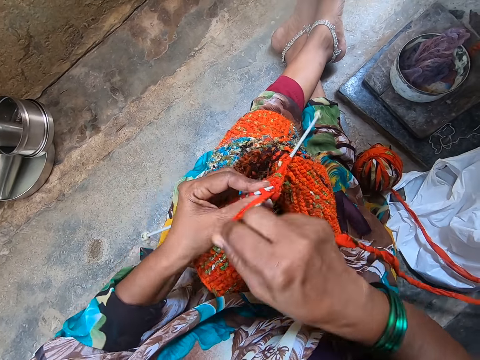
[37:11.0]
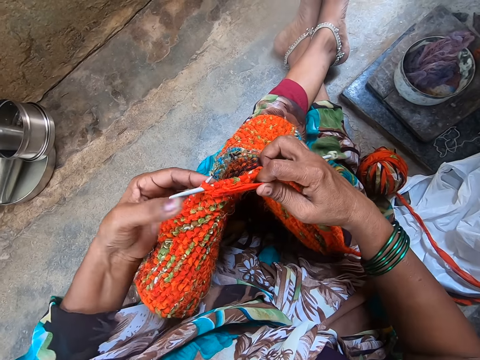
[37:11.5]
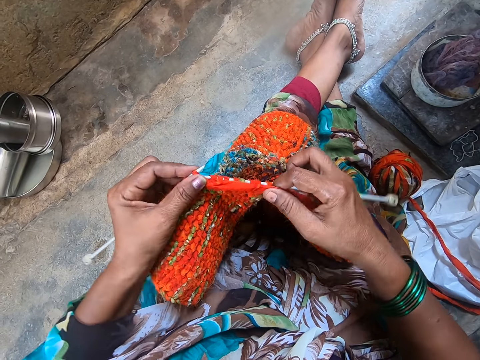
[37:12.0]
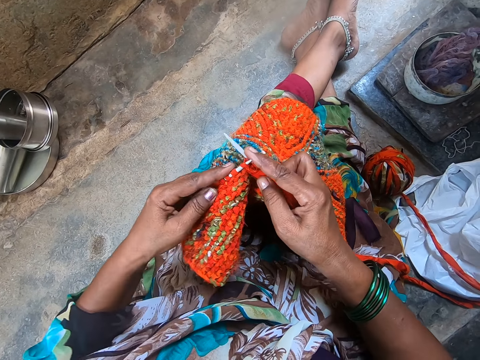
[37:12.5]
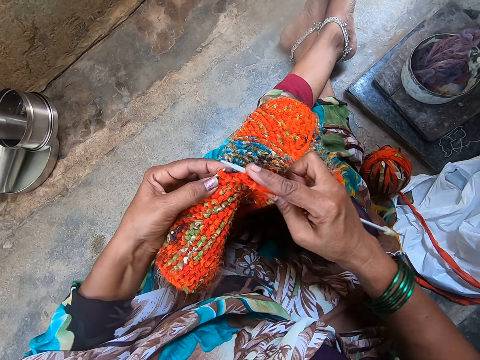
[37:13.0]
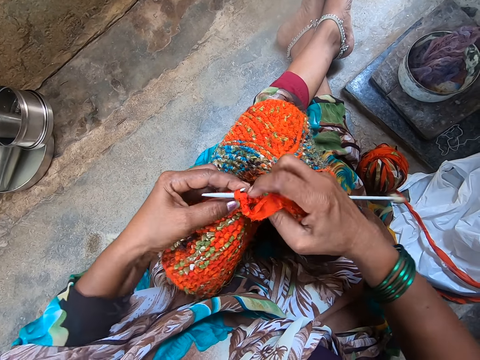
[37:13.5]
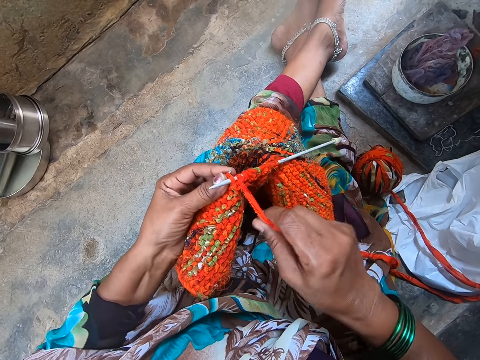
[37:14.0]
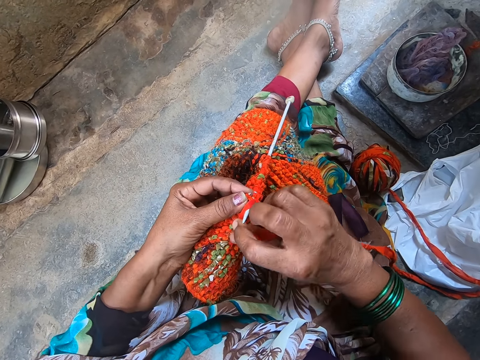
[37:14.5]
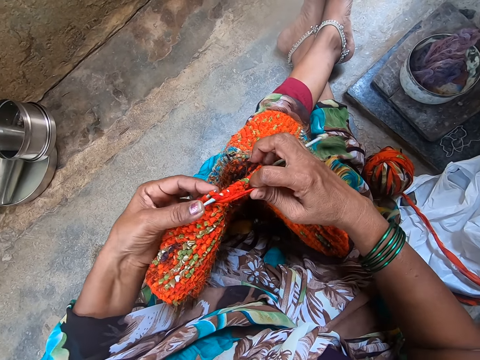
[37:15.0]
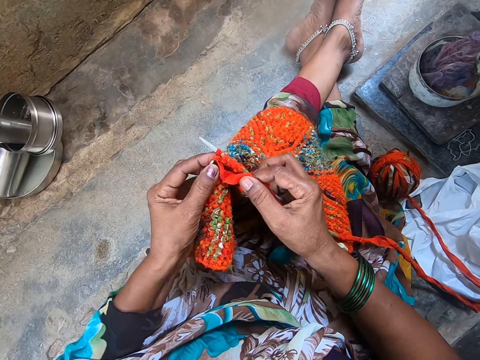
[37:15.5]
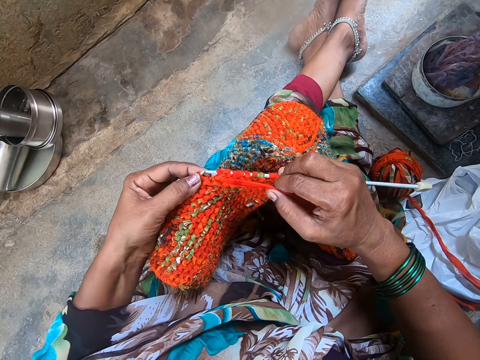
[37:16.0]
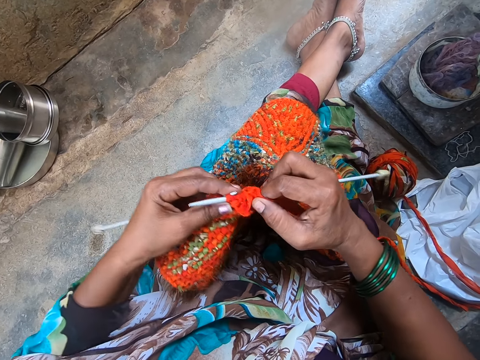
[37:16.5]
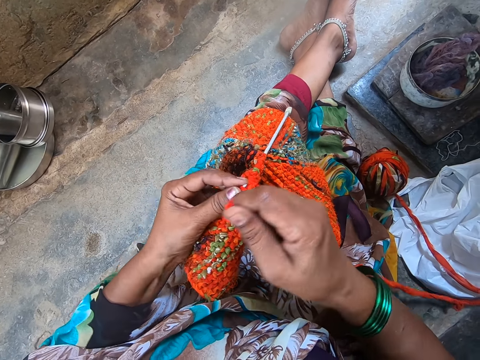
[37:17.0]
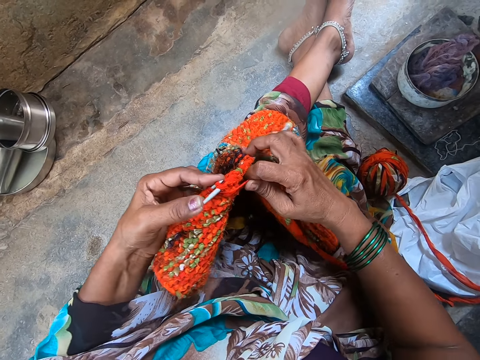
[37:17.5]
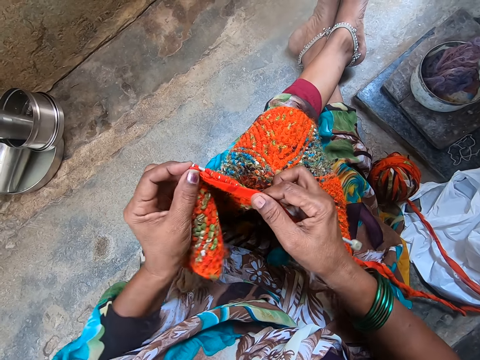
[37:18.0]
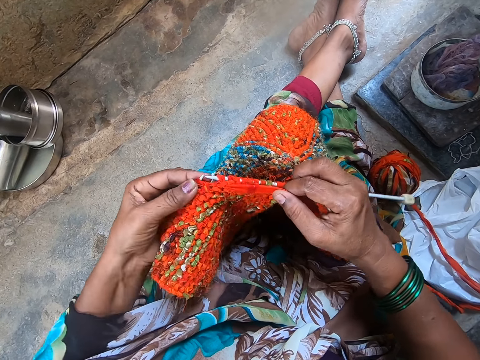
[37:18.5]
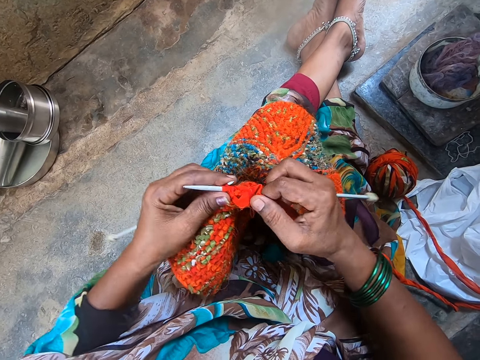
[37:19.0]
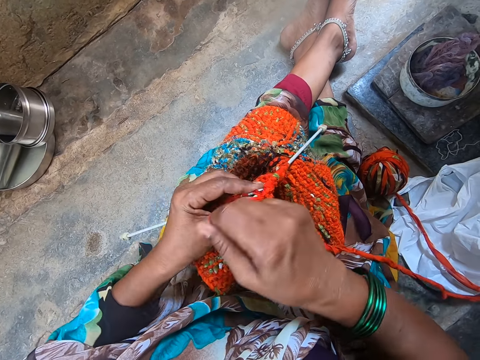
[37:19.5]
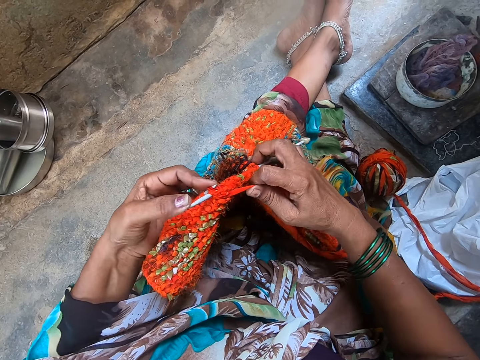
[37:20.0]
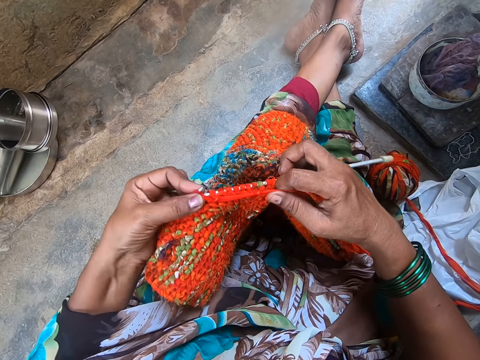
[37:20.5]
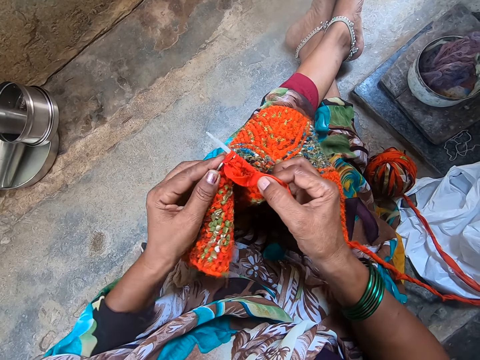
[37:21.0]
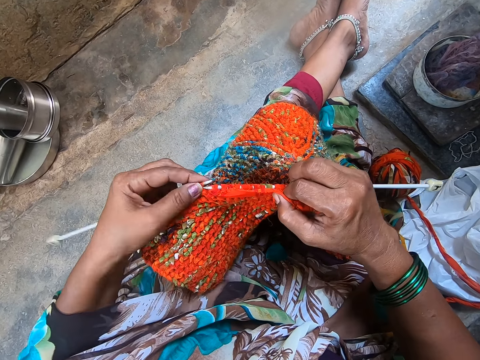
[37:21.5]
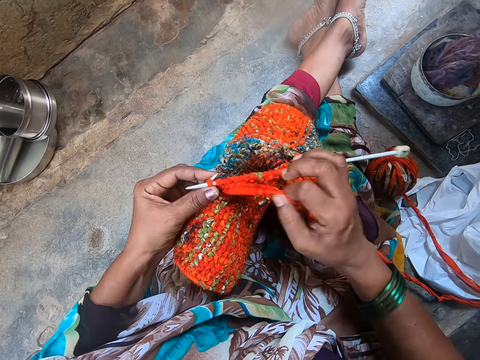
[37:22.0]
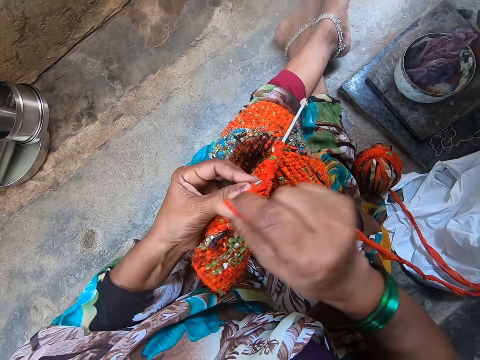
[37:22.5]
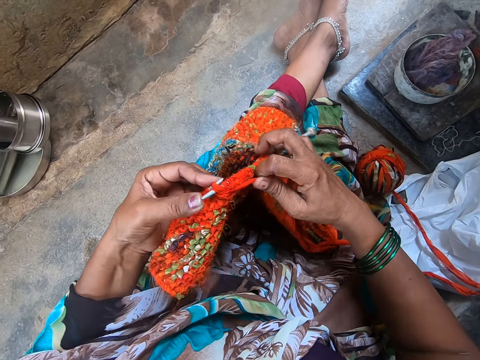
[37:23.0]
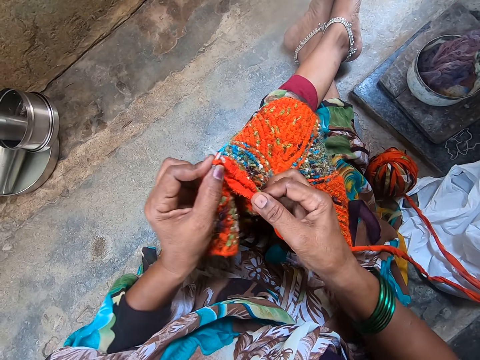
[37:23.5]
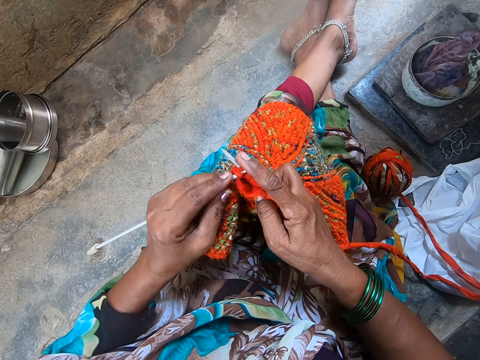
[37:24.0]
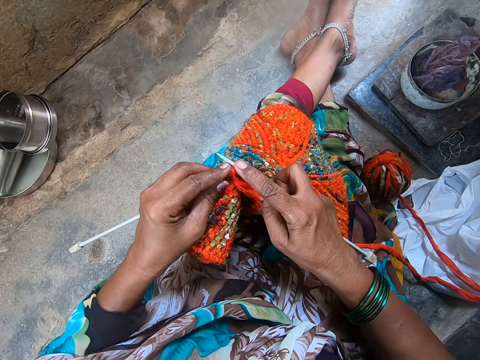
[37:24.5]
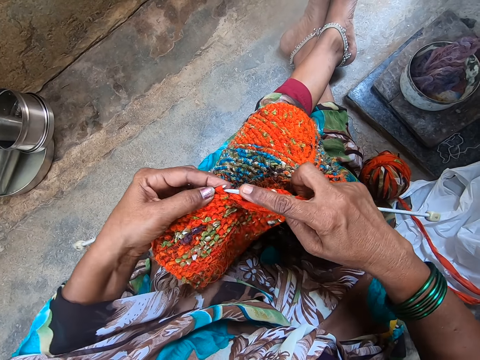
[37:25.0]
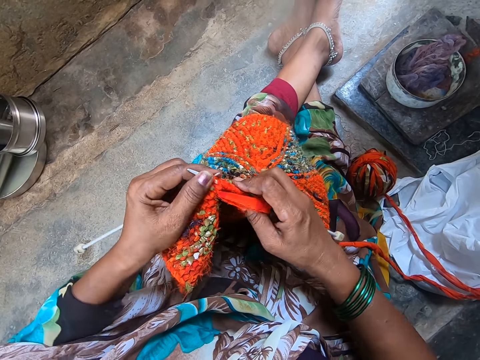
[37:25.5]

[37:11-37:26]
The camera wearer coils a knitting thread on a knitting needle. They knit a piece of fabric with the knitting needle. They coil the knitting thread on the knitting needle. They knit the piece of fabric with the knitting needle. They coil the knitting thread on the knitting needle. They knit the piece of fabric with the knitting needle. They coil the knitting thread on the knitting needle. They knit the piece of fabric with the knitting needle. They coil the knitting thread on the knitting needle. They knit the piece of fabric with the knitting needle.

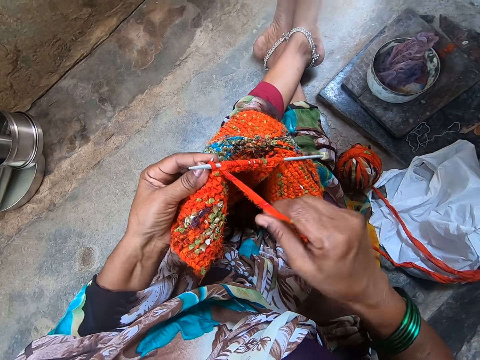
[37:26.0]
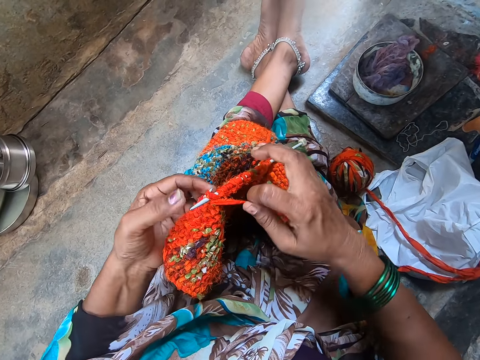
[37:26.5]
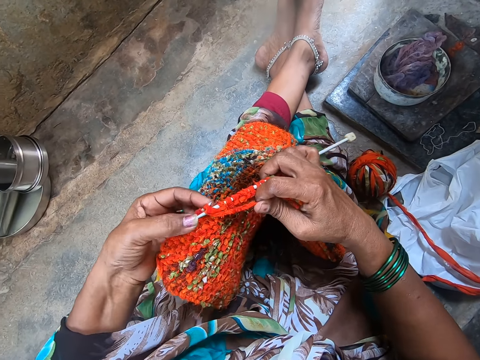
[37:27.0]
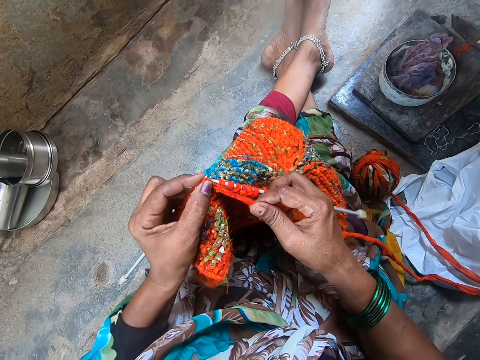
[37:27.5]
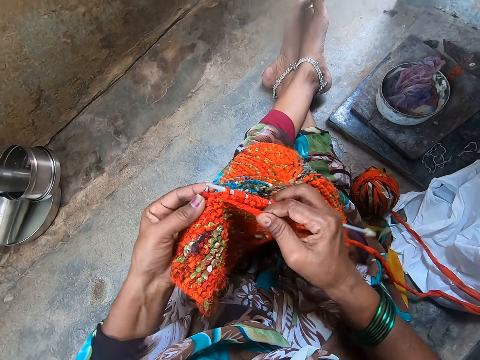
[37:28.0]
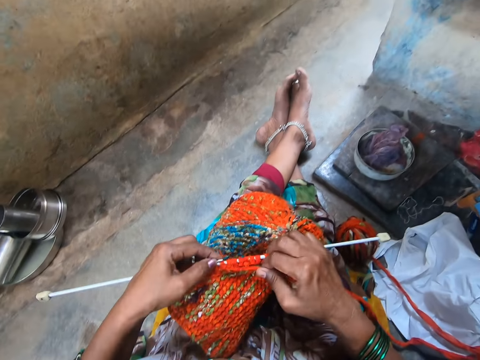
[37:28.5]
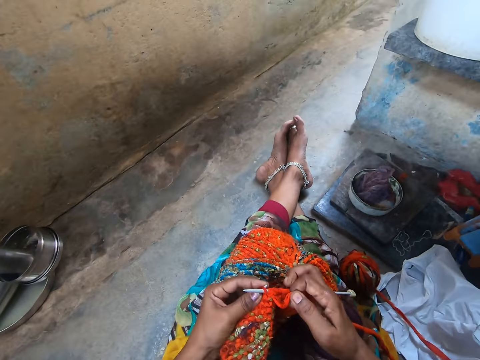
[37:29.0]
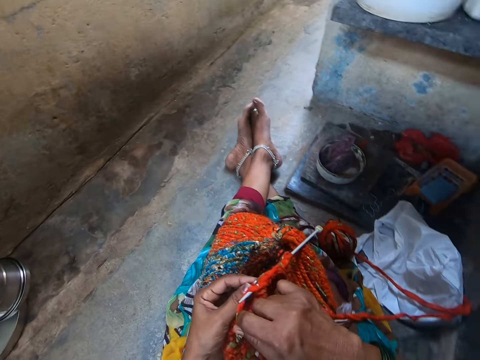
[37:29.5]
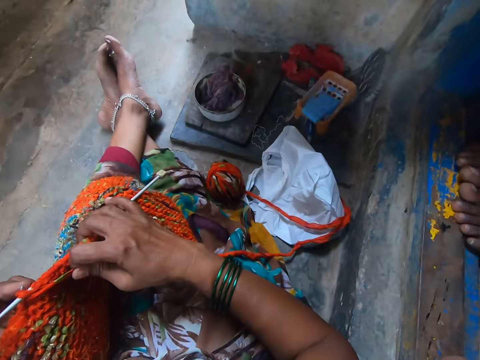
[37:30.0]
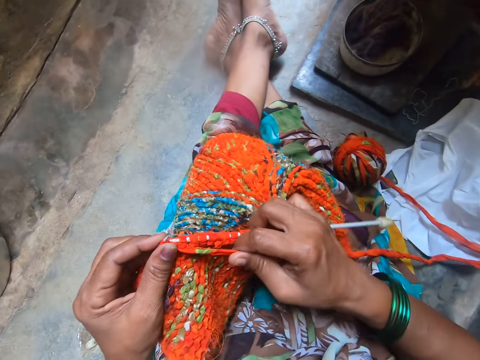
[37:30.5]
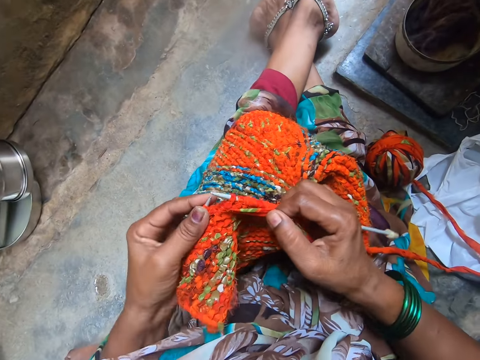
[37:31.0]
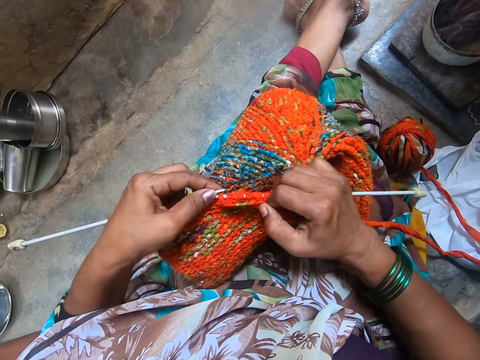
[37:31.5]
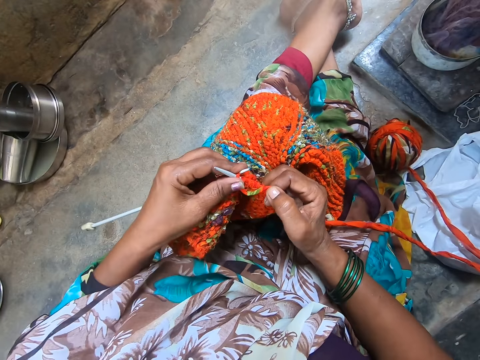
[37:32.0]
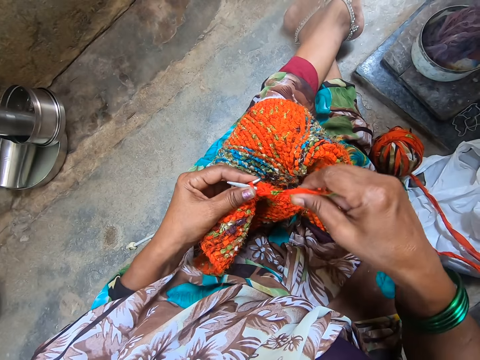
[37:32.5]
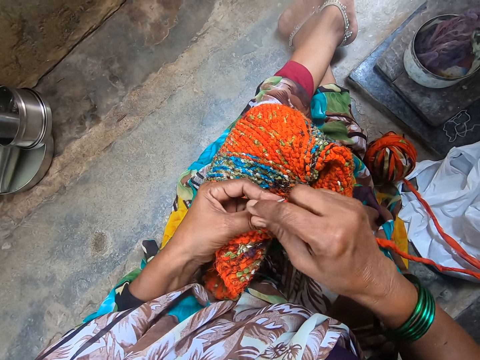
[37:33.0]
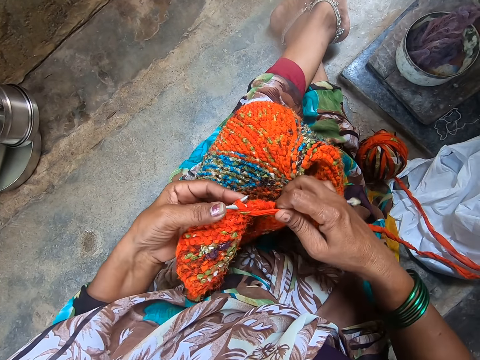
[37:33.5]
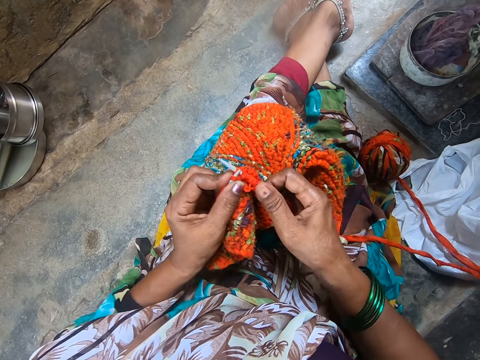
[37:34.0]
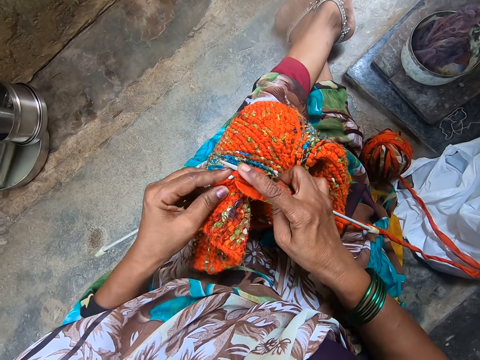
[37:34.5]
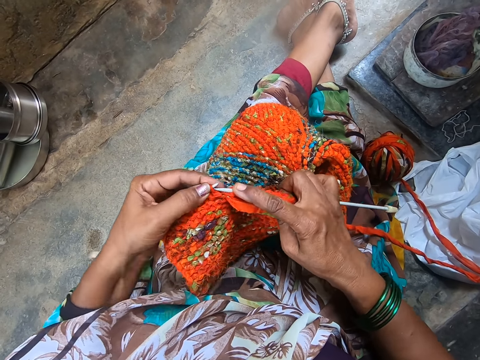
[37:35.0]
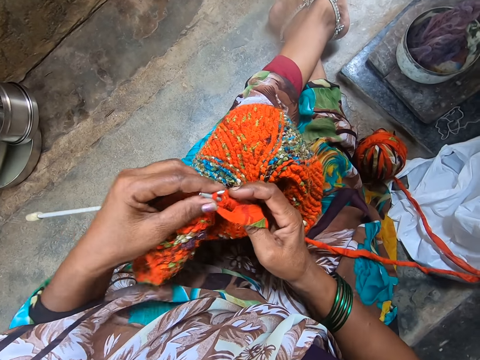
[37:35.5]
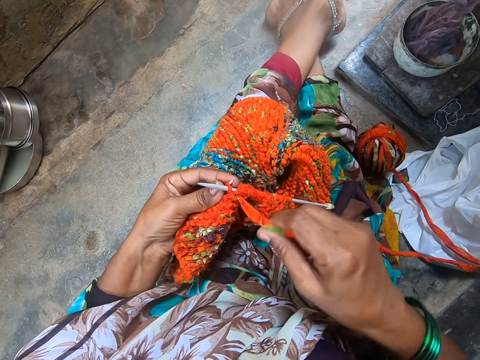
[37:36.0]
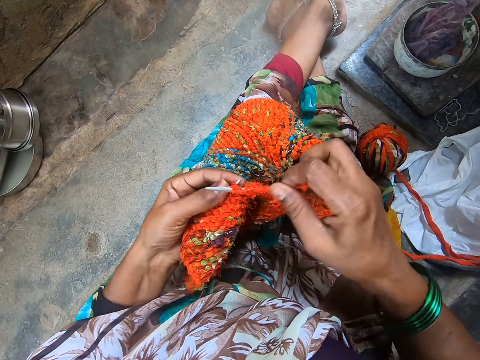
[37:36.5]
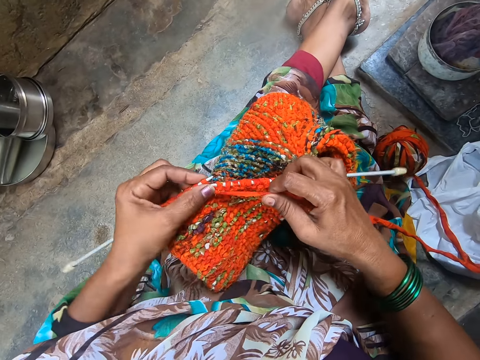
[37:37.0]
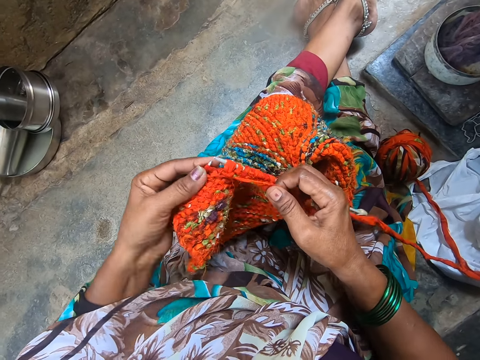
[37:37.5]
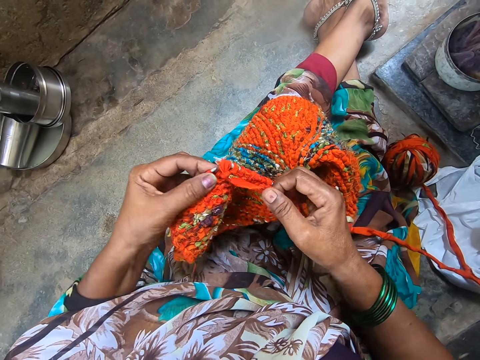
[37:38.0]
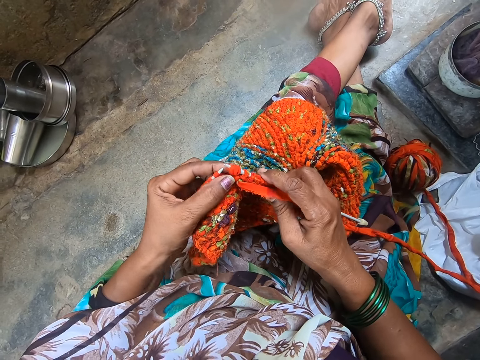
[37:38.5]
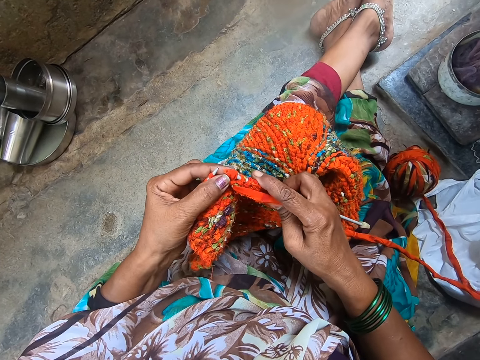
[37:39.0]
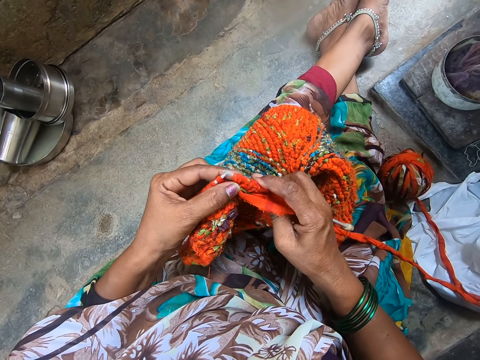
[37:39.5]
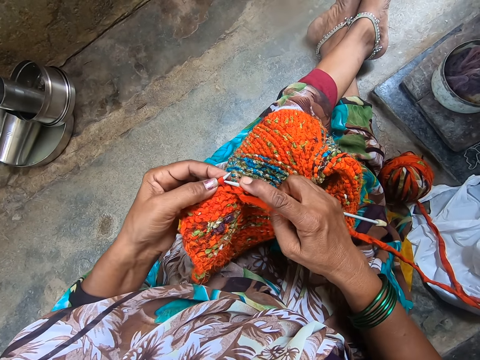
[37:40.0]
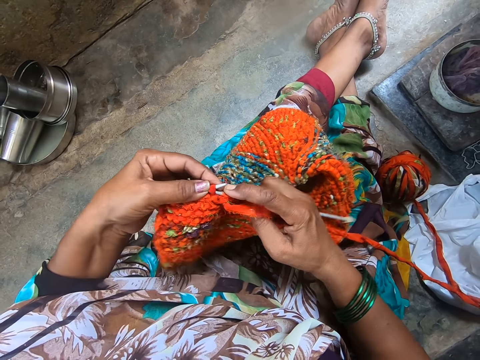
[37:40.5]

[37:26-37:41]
The camera wearer coils a knitting thread on a knitting needle. They knit a piece of fabric with the knitting needle. They coil the knitting thread on the knitting needle. They knit the piece of fabric with the knitting needle. They coil the knitting thread on the knitting needle. They knit the piece of fabric with the knitting needle. They coil the knitting thread on the knitting needle. They knit the piece of fabric with the knitting needle.
